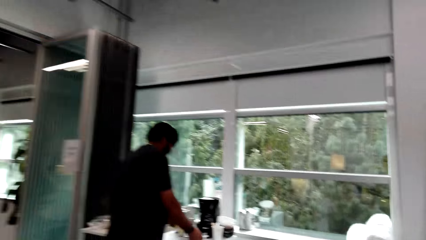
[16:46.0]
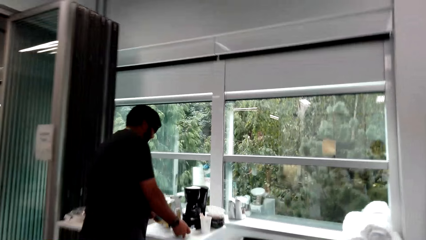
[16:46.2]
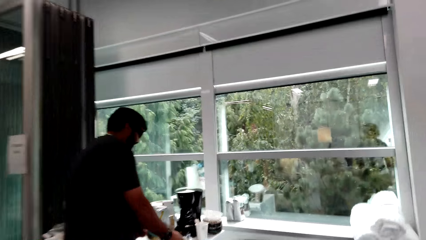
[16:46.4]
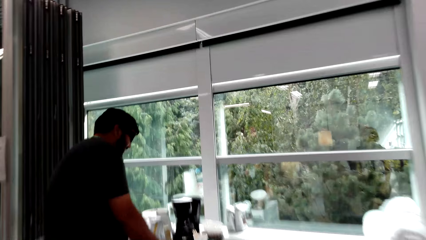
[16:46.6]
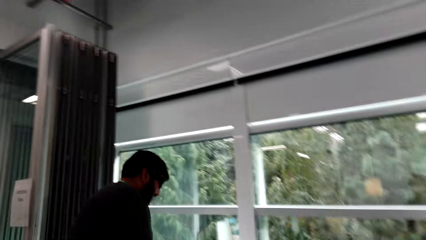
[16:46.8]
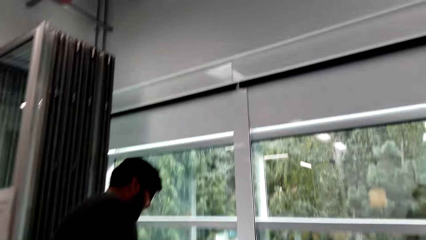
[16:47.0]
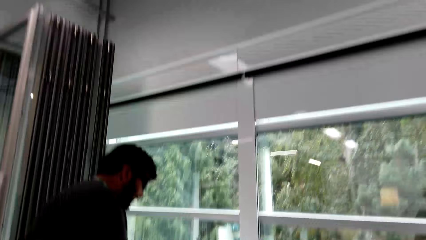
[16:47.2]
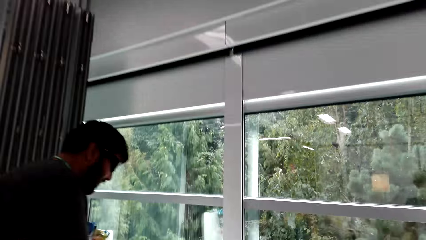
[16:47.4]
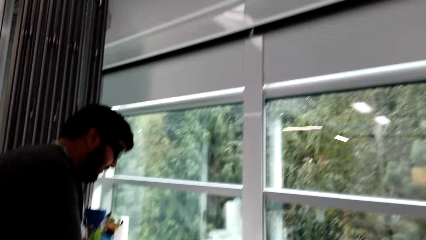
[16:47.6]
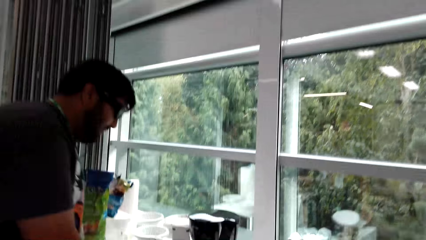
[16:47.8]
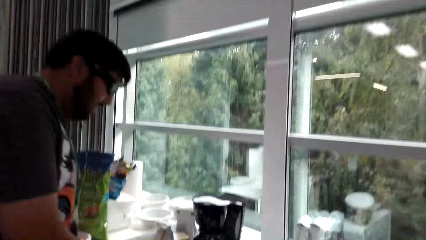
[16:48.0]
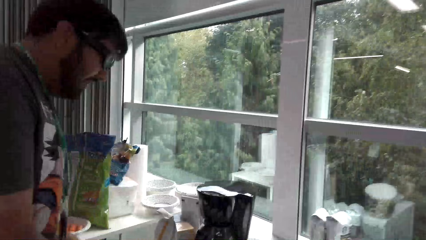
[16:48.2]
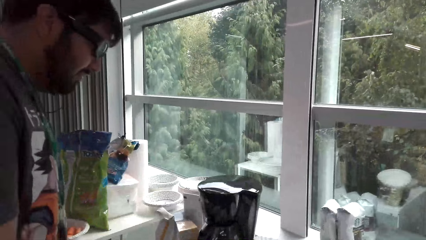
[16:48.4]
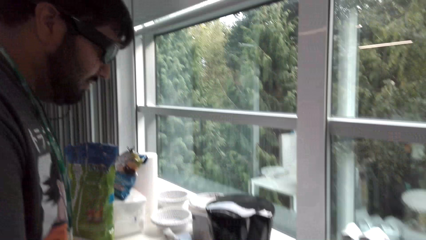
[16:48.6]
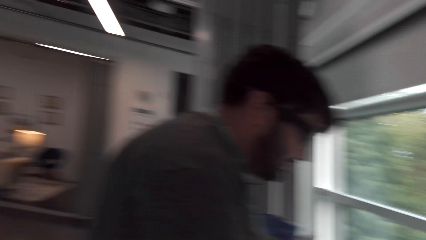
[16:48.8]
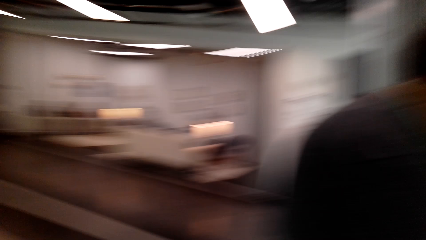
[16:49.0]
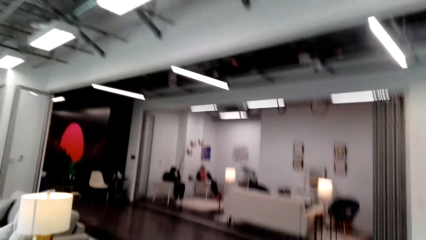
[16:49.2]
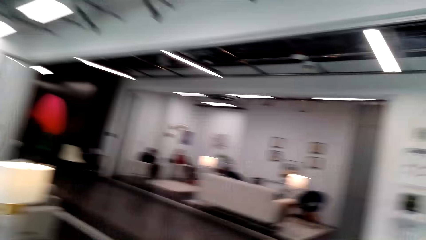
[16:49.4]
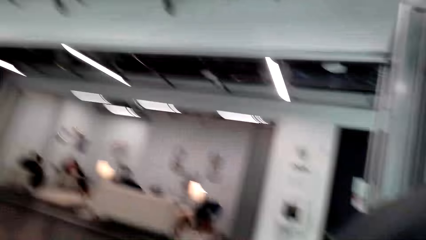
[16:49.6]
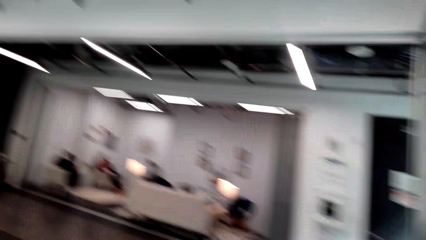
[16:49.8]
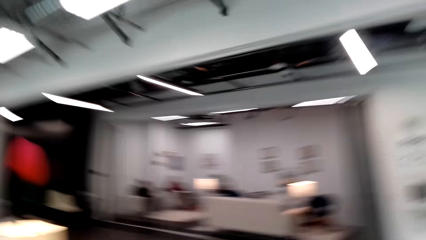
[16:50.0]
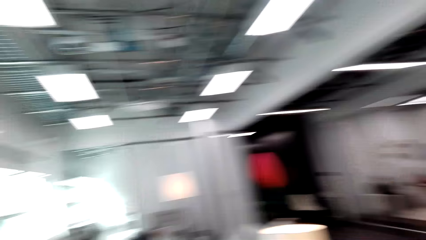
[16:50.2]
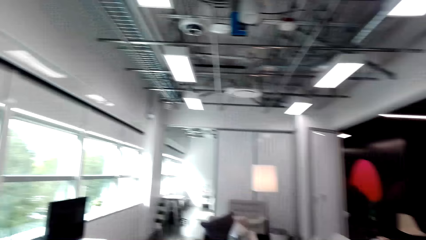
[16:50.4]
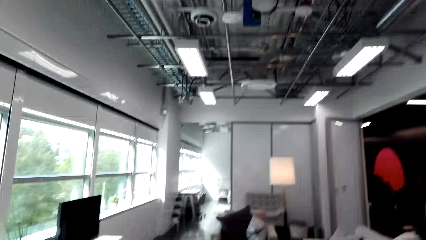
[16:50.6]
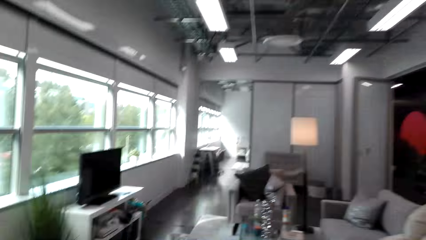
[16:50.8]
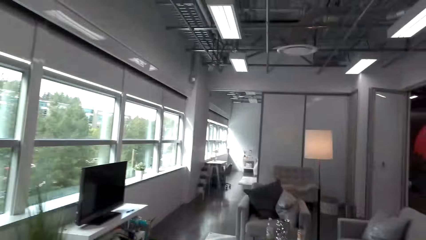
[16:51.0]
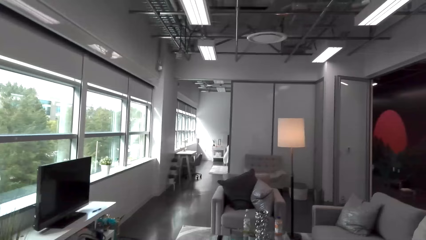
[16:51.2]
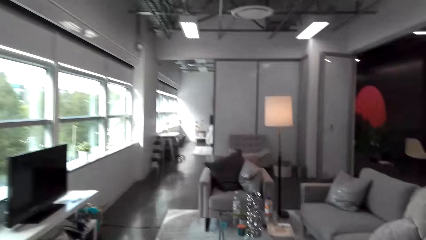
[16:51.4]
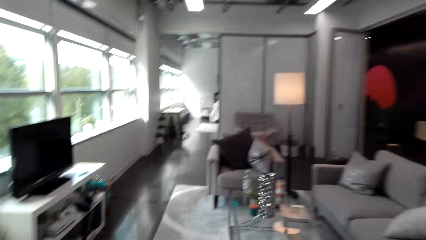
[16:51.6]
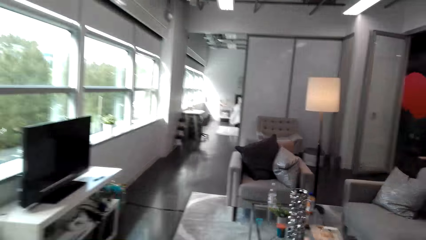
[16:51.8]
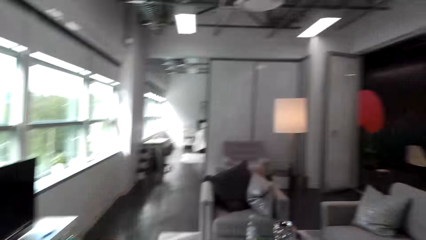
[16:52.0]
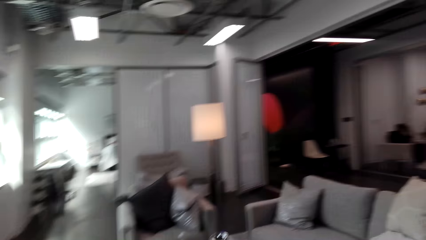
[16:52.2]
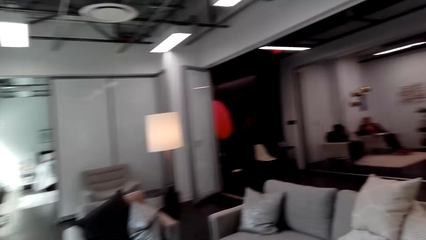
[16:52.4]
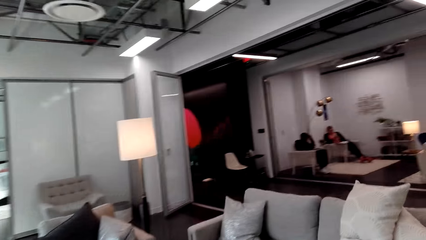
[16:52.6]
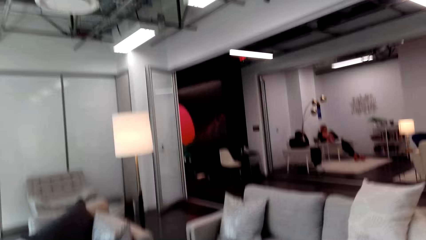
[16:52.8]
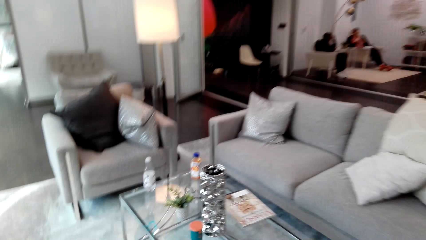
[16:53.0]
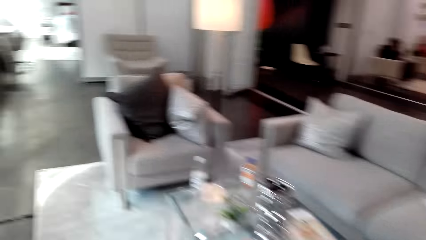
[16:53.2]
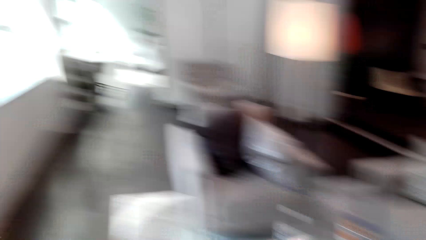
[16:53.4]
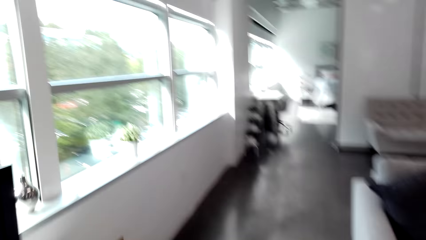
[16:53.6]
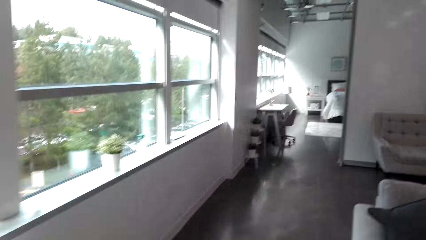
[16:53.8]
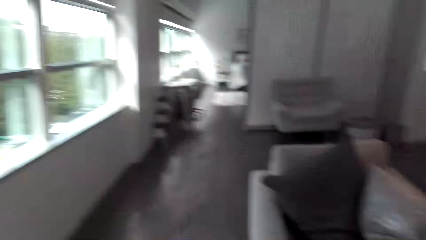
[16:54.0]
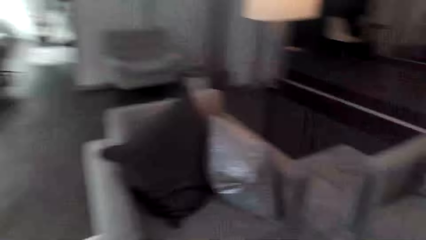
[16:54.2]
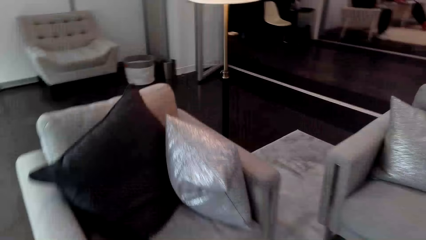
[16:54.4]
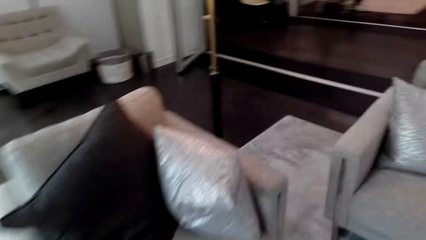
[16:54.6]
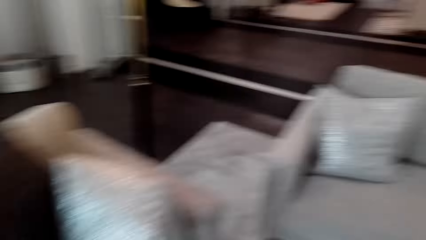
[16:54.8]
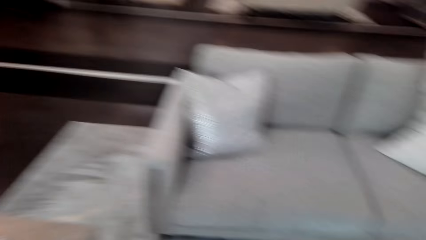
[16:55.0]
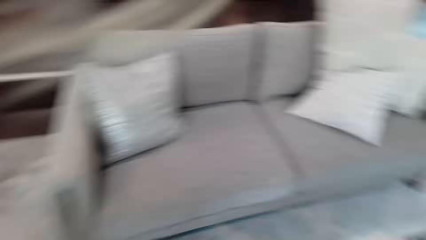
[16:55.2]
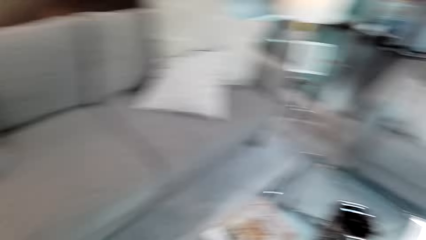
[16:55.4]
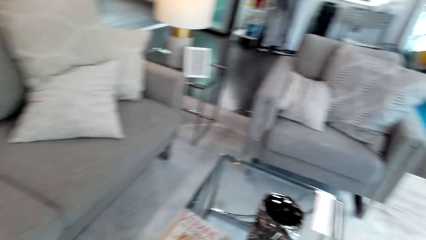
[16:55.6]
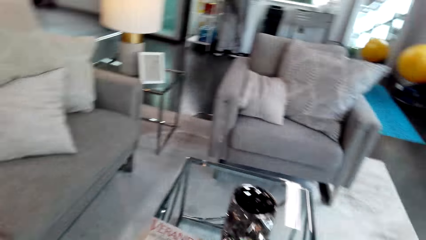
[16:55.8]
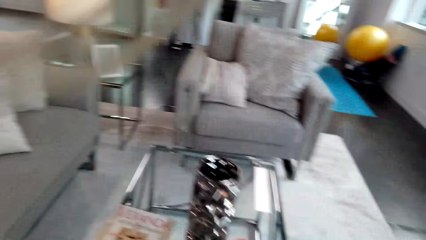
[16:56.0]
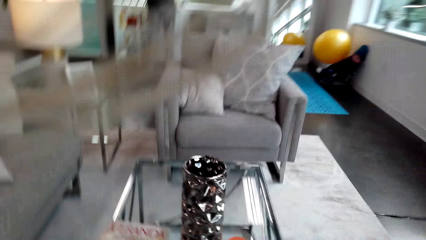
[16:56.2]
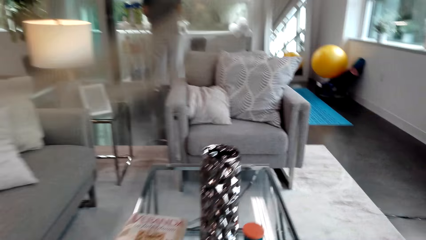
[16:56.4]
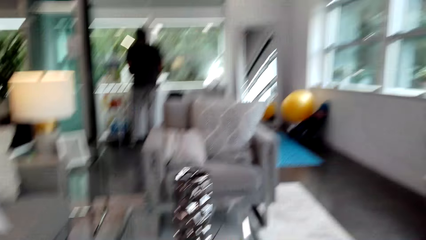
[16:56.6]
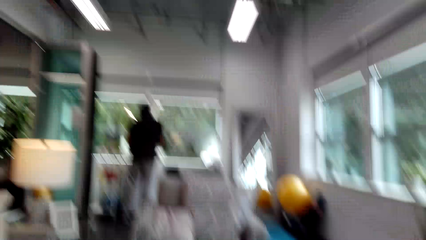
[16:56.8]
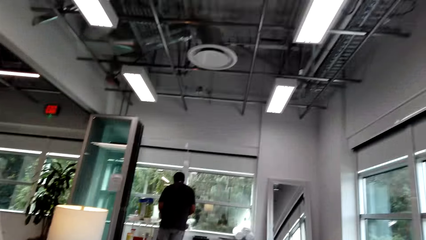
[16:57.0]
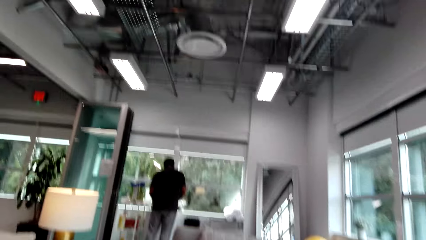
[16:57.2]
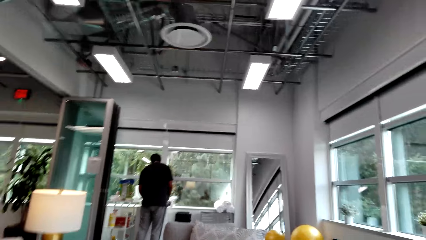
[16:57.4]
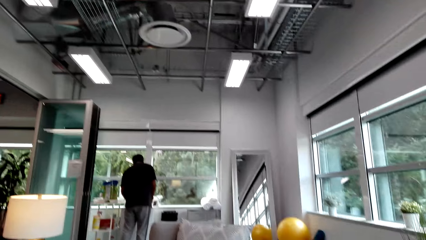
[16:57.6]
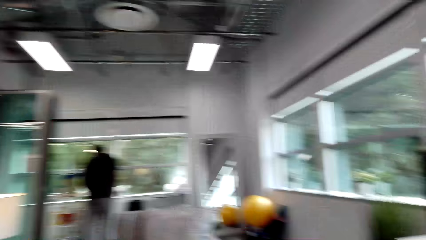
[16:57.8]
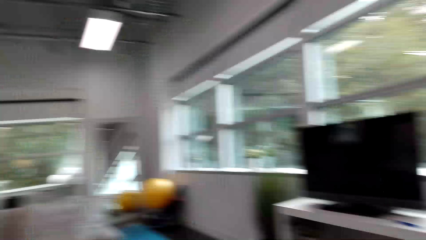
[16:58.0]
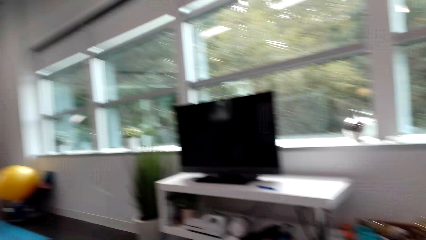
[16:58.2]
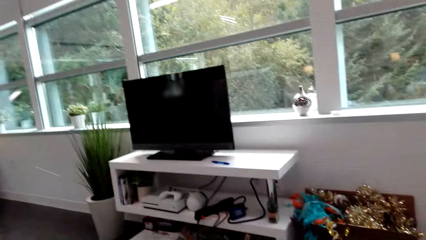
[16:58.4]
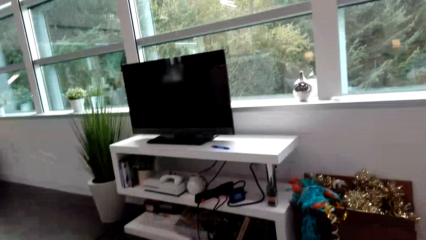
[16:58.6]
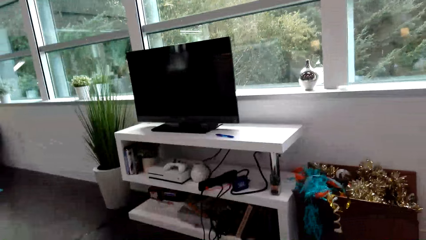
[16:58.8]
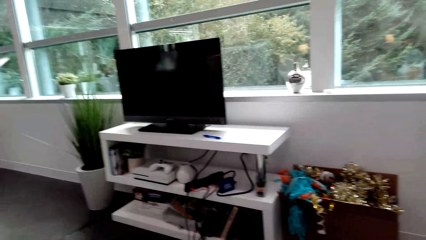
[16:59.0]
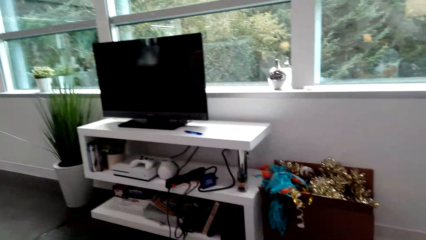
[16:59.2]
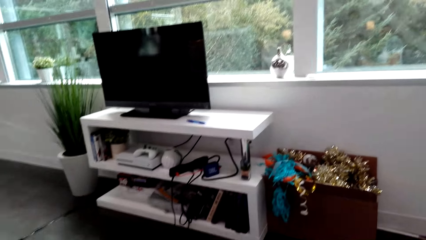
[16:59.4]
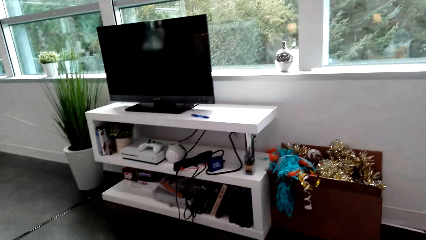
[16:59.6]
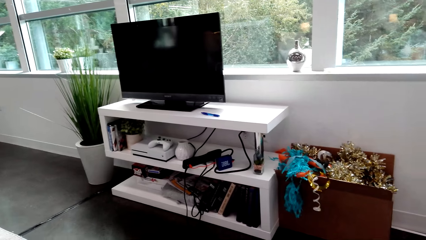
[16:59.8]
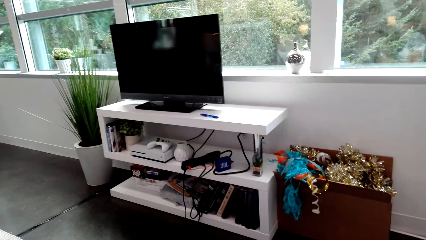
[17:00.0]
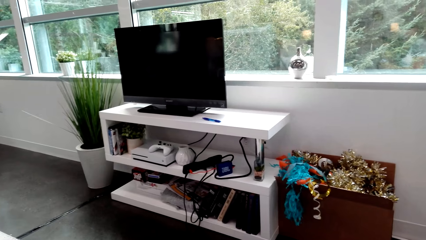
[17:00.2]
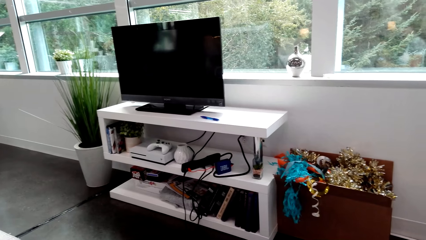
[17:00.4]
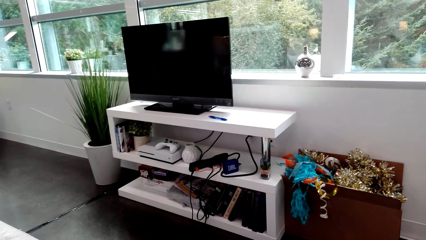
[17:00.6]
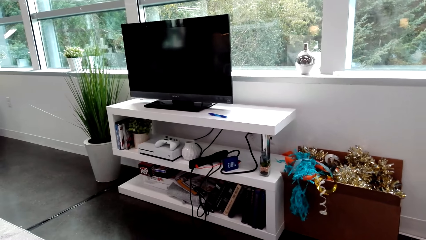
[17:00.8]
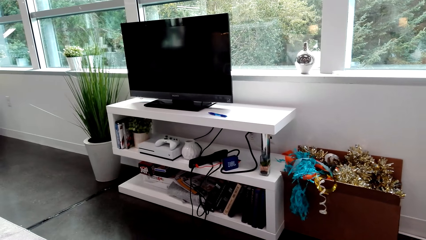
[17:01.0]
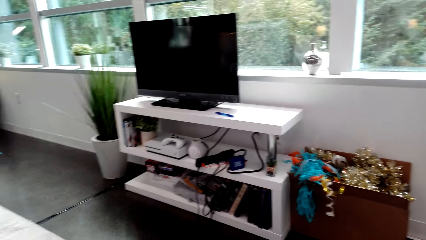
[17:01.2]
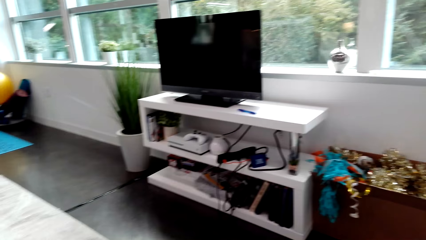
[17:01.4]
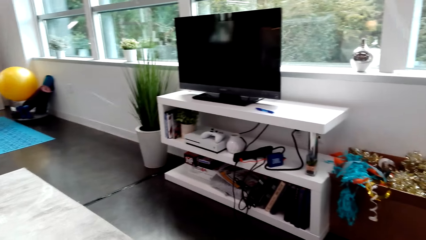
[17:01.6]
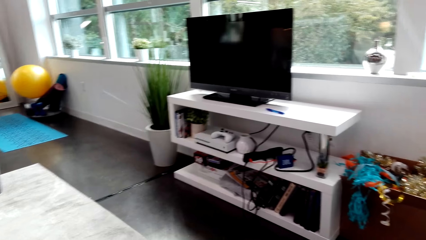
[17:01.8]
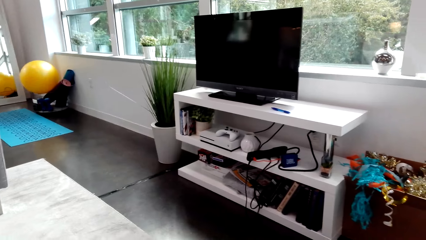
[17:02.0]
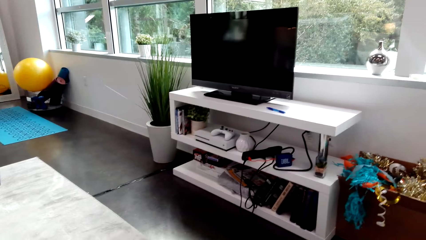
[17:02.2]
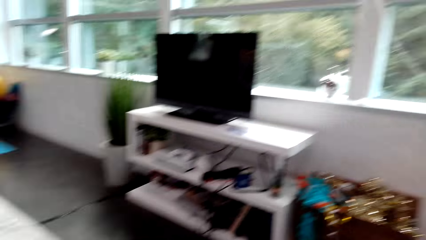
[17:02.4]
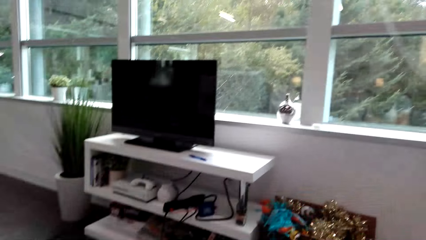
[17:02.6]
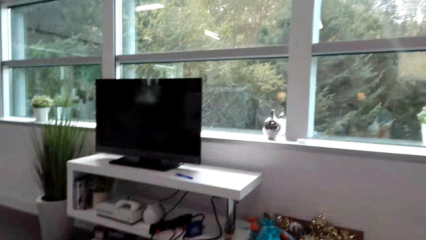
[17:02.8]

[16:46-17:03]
The man talks to the camera wearer. The camera wearer talks to the man. They talk to the man again. They look around. They walk around. They walk again and talk to the man. They look around.
